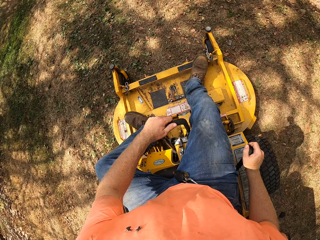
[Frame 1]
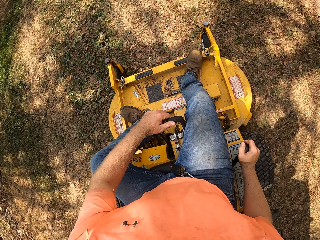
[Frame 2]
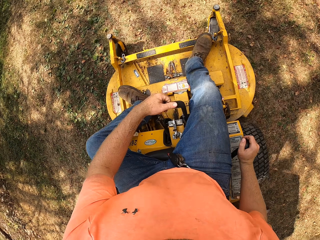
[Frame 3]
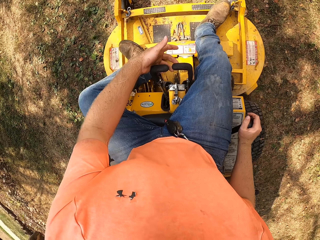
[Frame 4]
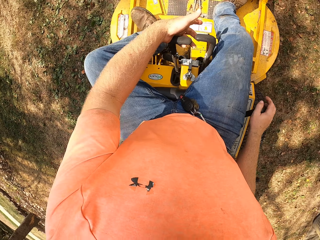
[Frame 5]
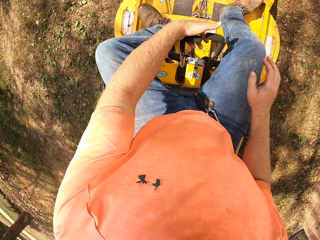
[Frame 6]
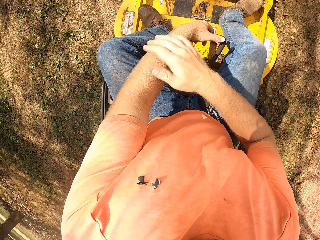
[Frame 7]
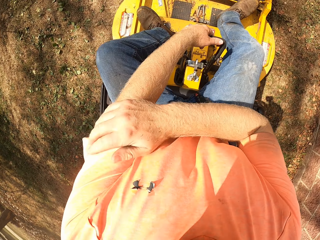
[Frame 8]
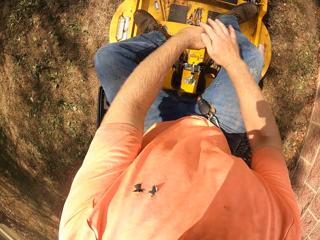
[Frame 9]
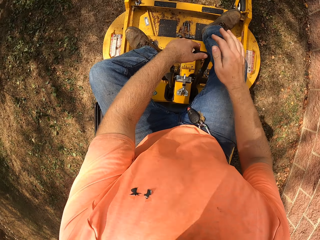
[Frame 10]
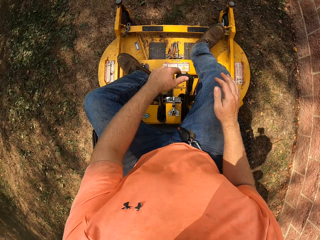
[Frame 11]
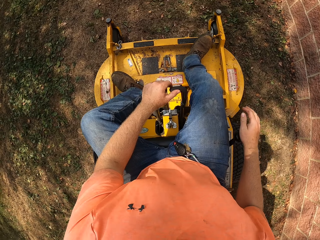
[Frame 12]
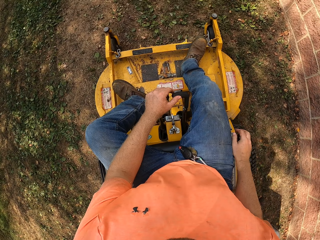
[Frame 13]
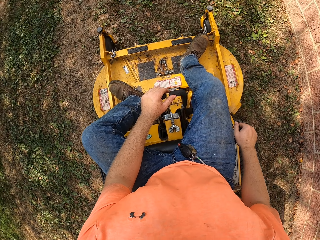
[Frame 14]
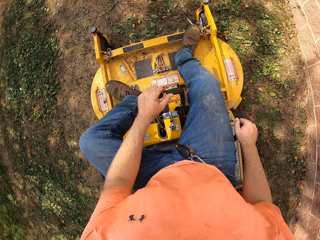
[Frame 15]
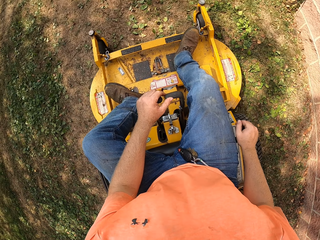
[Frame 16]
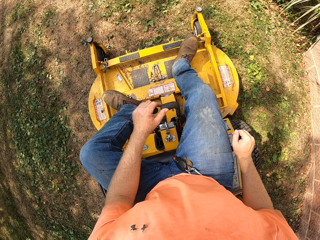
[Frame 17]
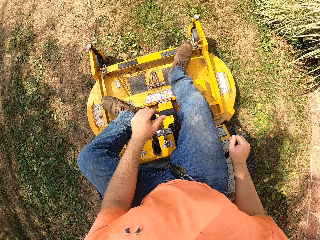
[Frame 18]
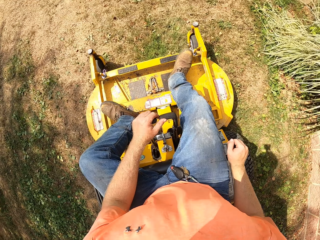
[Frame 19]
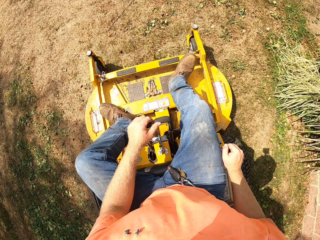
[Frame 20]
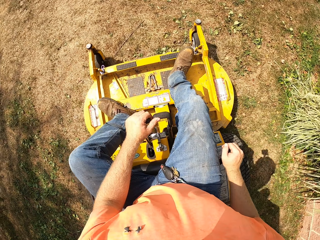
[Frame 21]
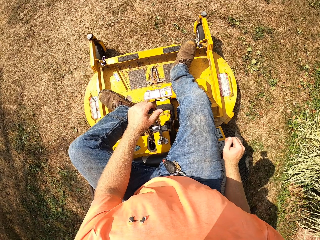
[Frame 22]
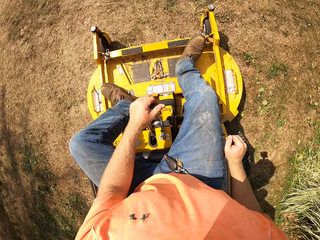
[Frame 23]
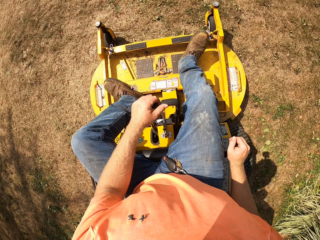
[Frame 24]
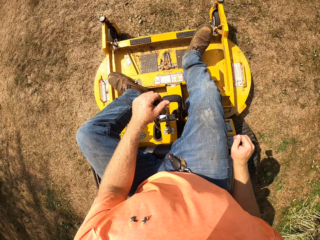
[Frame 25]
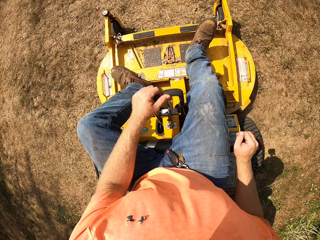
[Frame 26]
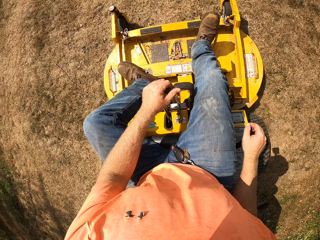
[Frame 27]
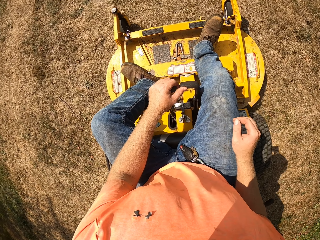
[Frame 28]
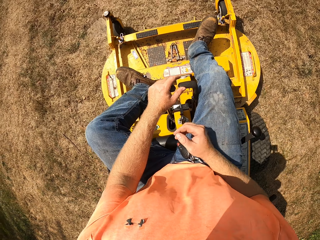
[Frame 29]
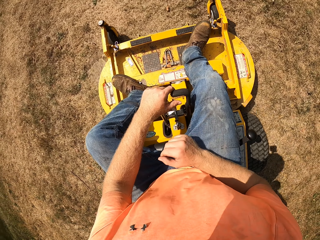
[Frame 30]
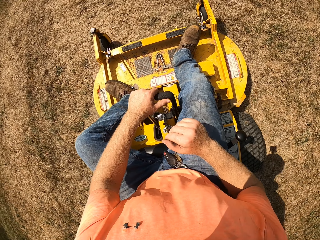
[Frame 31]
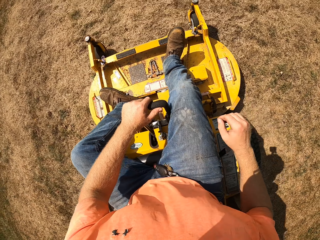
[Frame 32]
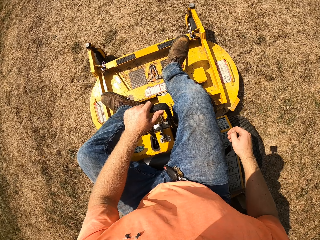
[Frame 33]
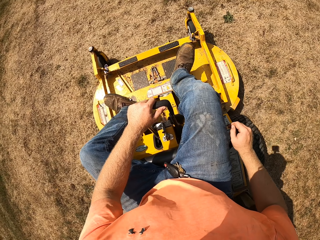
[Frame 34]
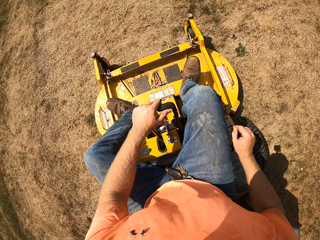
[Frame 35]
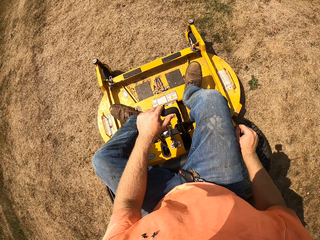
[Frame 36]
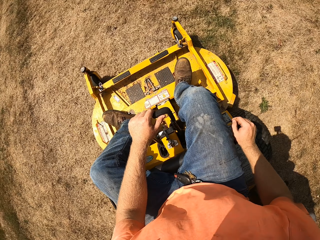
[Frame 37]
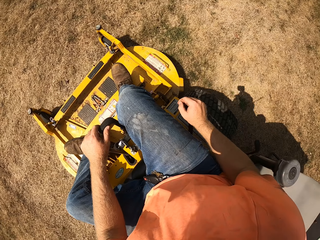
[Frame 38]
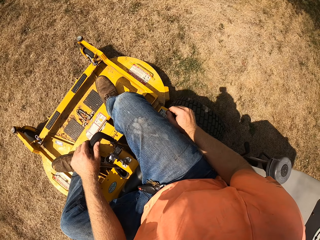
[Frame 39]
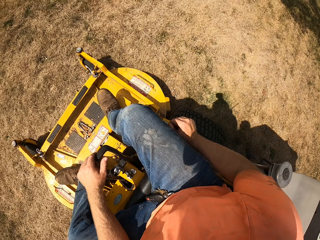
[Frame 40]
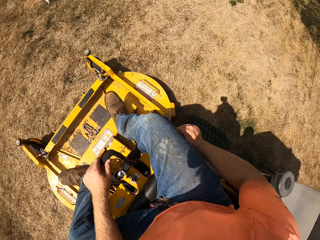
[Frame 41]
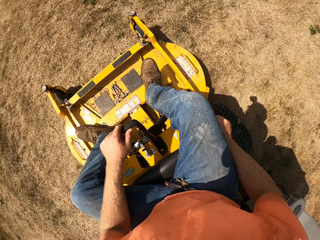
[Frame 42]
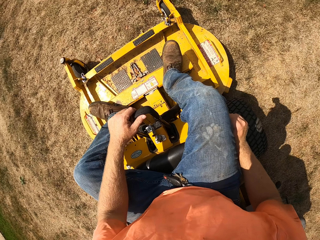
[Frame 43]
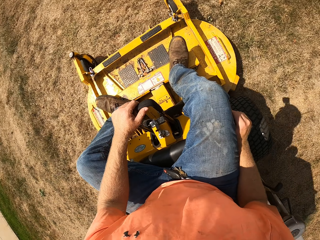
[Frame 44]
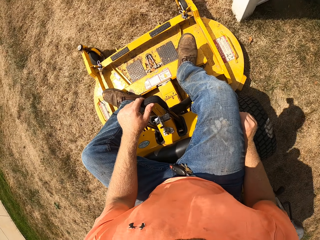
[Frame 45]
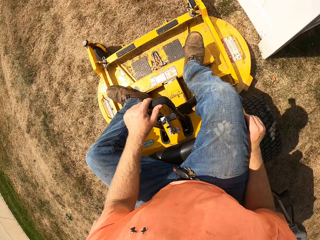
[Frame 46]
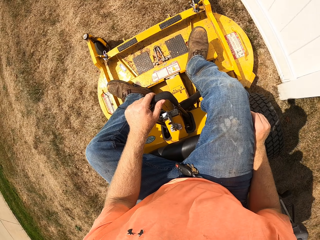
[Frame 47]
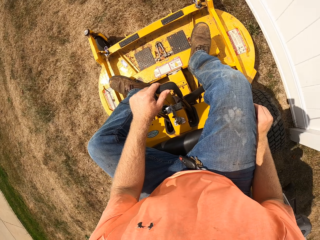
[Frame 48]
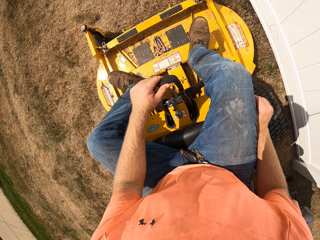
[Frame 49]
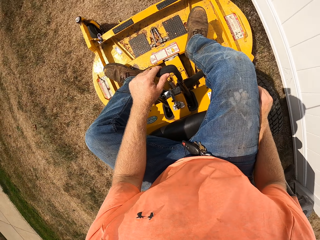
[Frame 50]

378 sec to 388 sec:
The camera wearer wipes their arm.

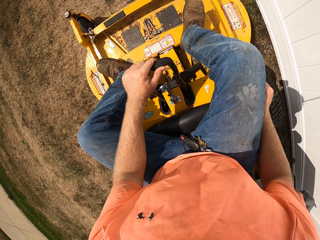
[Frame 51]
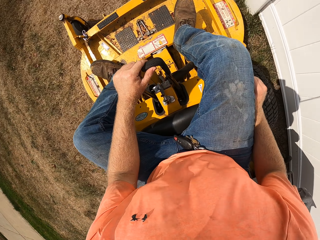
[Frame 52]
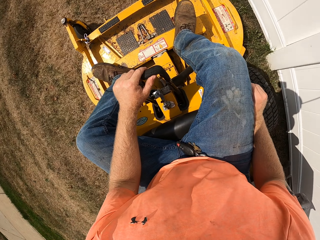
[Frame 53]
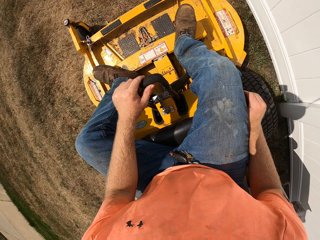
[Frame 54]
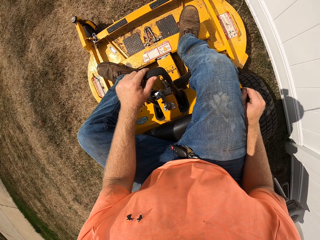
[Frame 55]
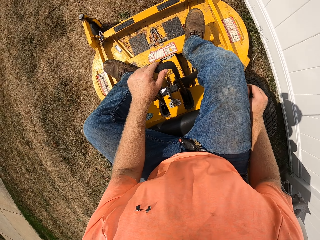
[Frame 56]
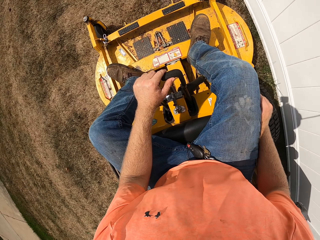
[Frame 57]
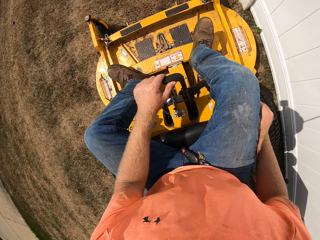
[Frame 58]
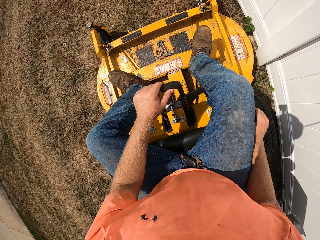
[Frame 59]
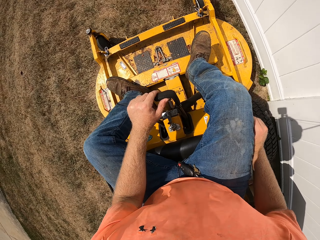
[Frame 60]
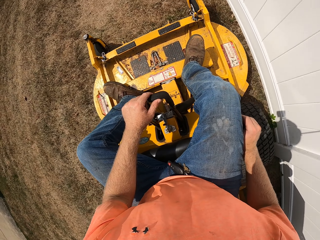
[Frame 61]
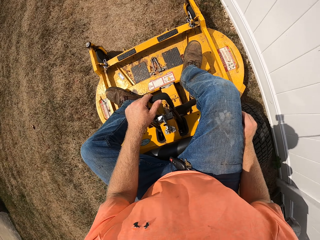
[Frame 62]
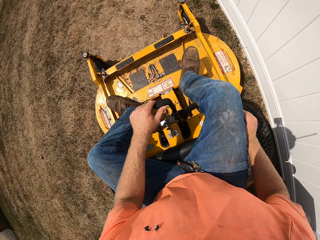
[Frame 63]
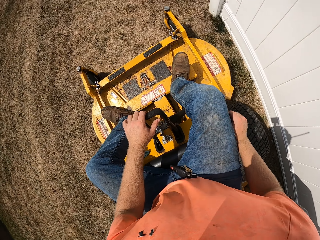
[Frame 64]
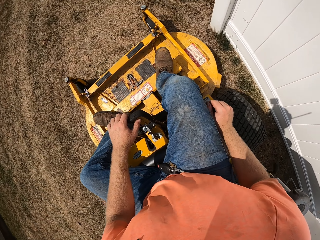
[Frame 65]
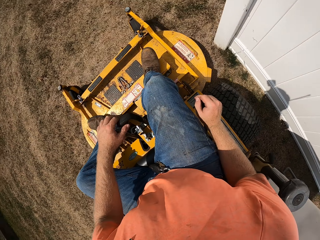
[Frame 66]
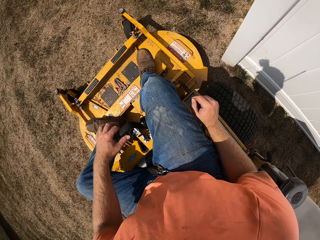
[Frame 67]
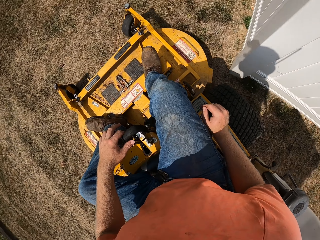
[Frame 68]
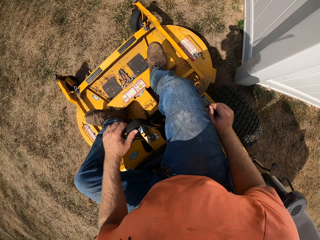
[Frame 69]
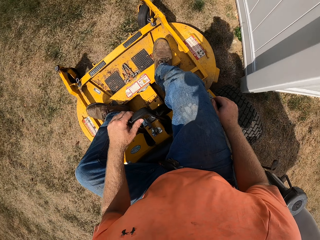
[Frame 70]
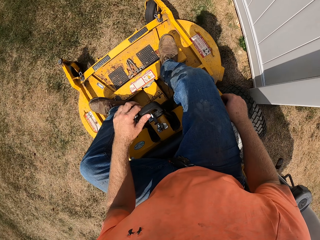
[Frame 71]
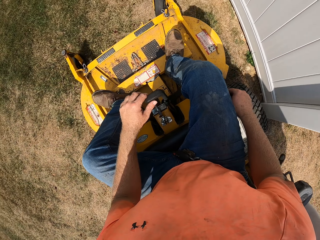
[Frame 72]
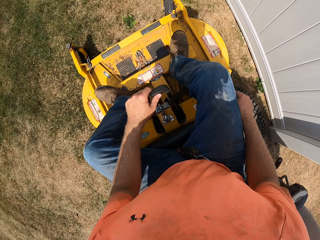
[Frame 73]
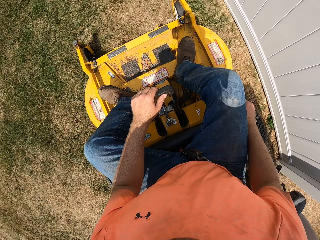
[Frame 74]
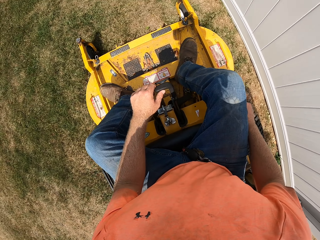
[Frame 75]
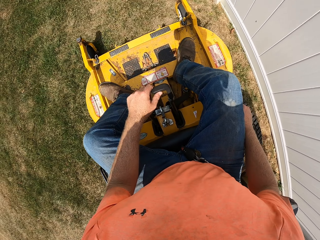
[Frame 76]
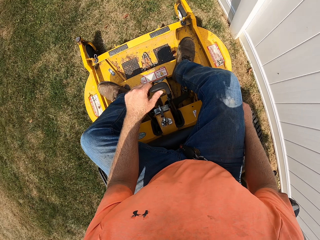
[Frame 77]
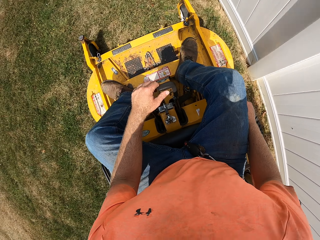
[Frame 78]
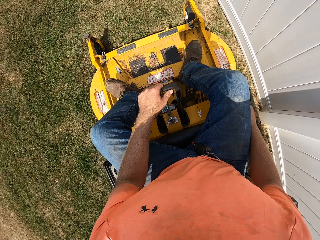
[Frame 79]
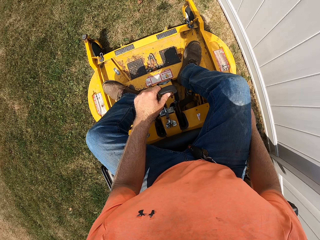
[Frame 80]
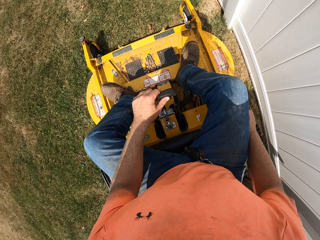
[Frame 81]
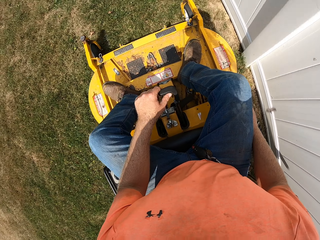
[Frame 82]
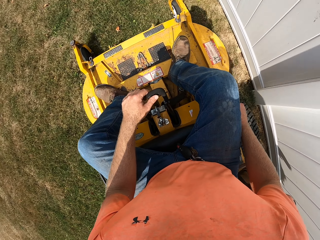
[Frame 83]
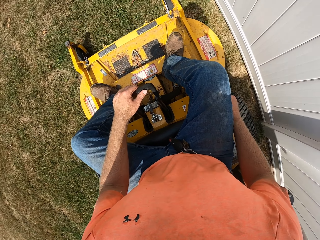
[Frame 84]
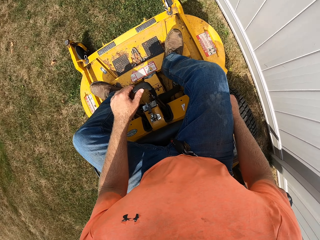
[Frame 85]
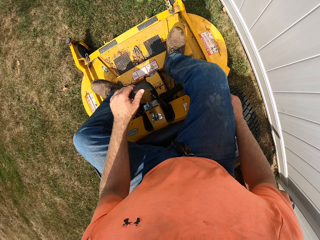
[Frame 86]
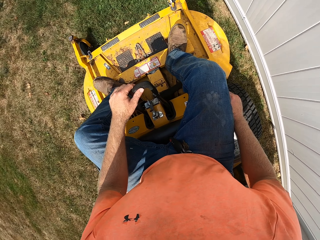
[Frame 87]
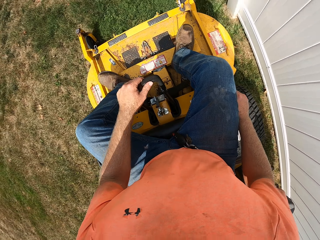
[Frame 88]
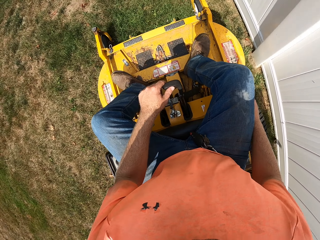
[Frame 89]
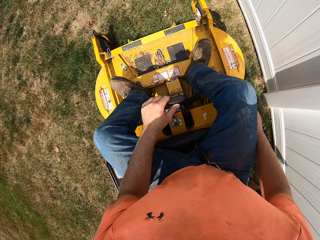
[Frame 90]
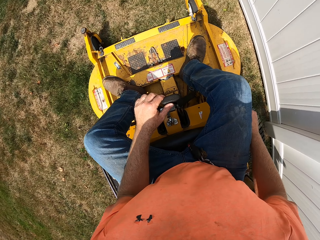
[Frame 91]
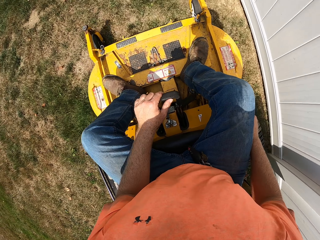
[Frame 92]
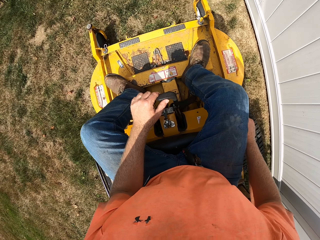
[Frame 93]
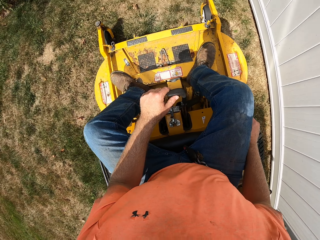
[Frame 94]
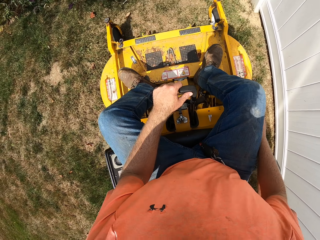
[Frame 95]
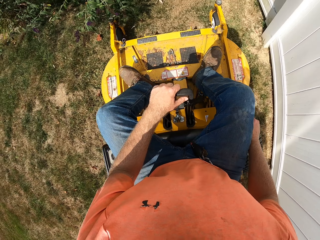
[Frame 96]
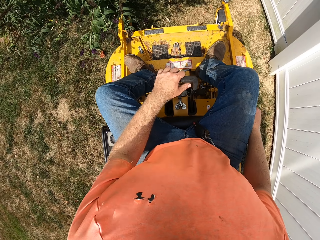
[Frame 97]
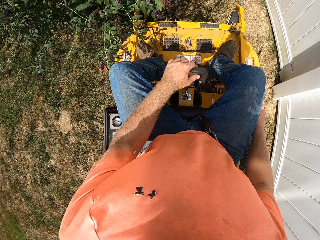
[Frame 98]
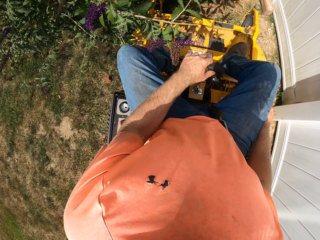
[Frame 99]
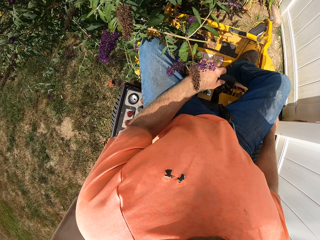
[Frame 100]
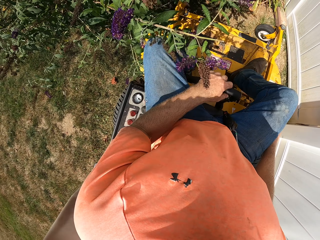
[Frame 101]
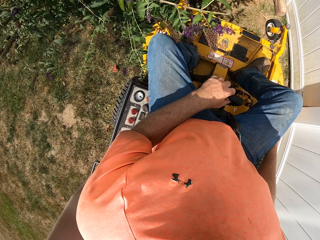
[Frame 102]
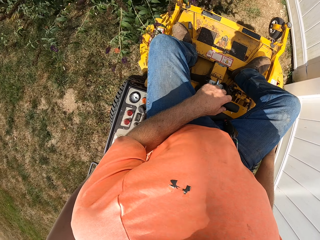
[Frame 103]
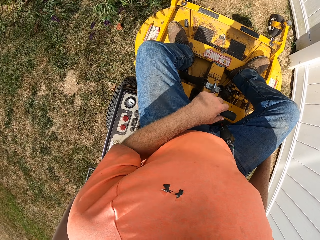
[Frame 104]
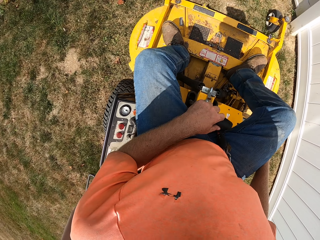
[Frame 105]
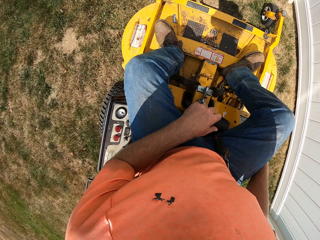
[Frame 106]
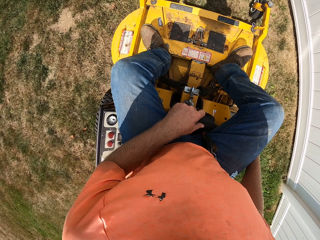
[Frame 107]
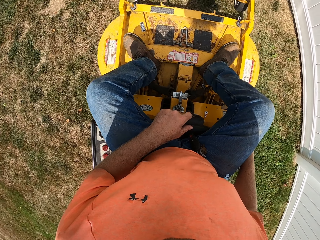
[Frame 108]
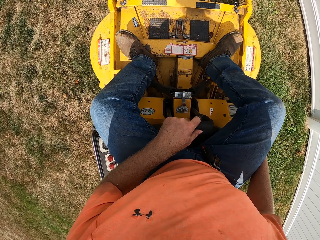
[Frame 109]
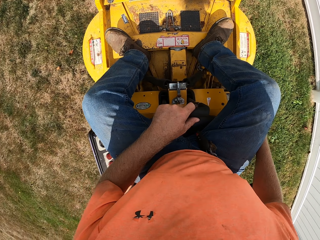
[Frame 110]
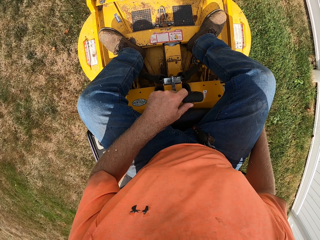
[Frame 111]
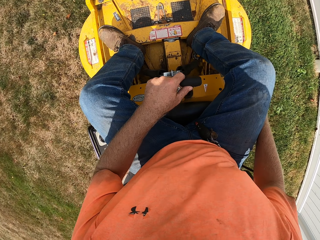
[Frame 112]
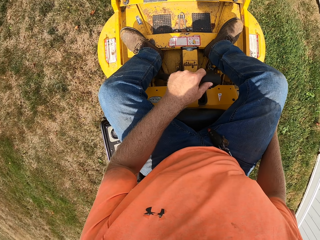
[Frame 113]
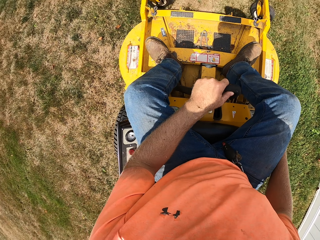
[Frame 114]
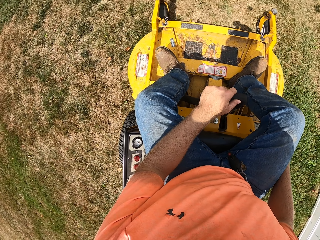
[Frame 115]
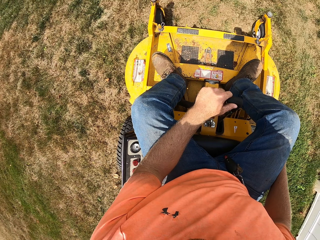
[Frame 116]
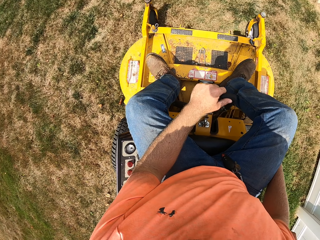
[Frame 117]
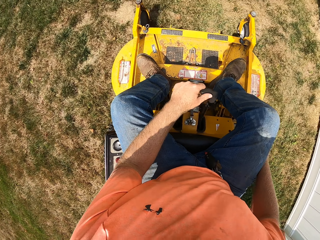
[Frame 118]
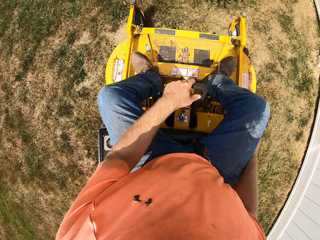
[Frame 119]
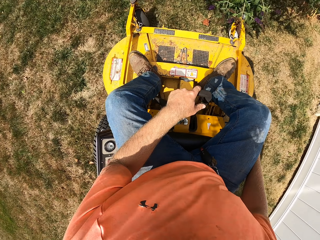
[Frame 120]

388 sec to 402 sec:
The camera wearer drives a lawn mower. They turn with the lawn mower. They reverse the lawn mower.
